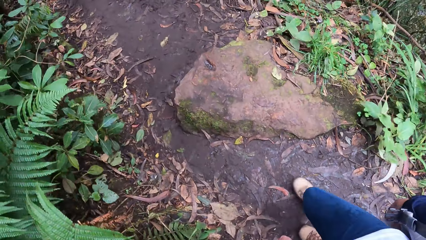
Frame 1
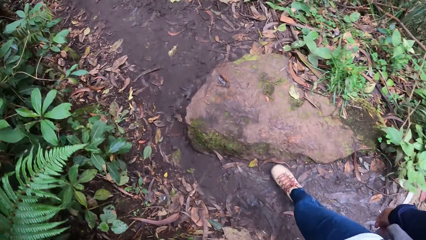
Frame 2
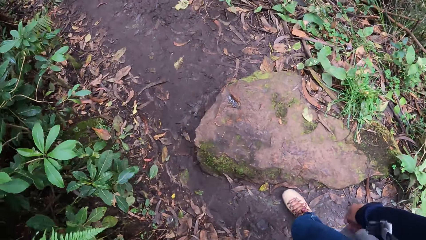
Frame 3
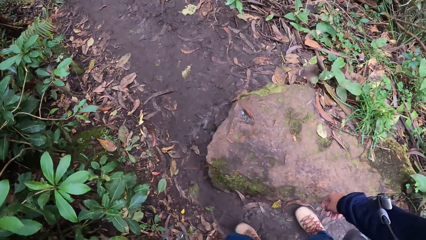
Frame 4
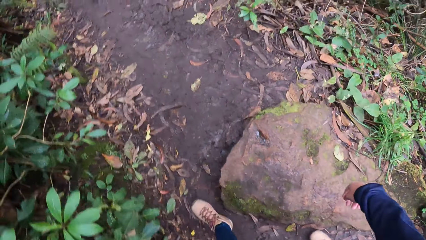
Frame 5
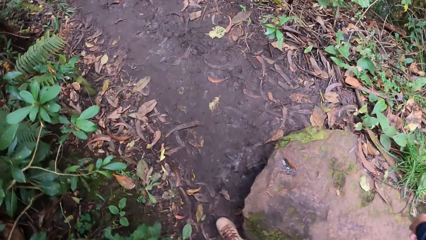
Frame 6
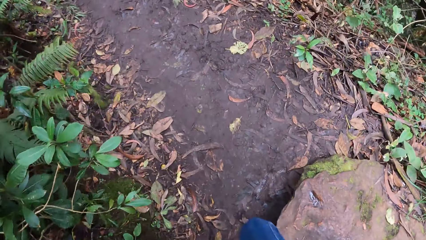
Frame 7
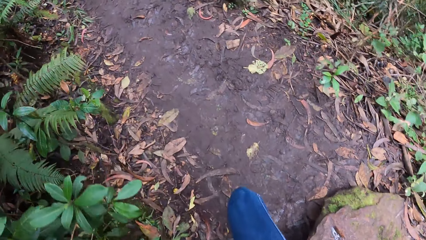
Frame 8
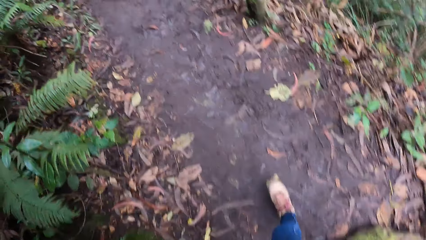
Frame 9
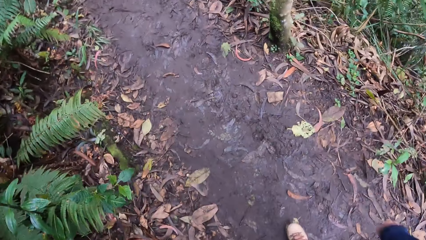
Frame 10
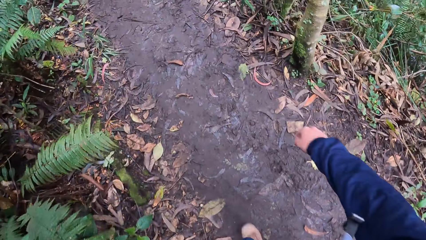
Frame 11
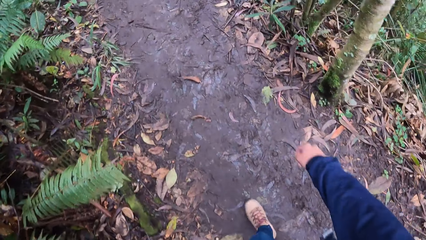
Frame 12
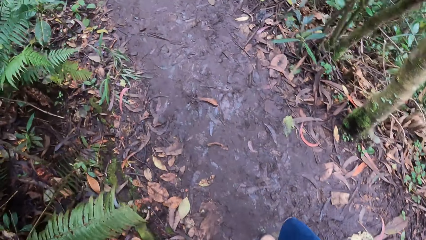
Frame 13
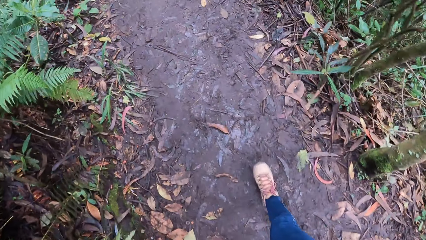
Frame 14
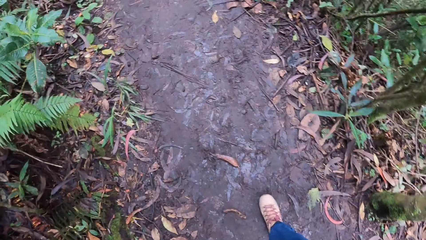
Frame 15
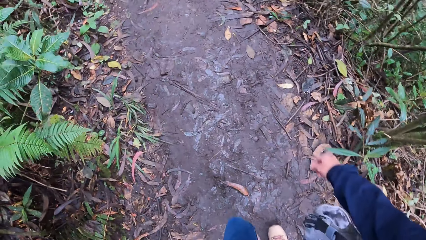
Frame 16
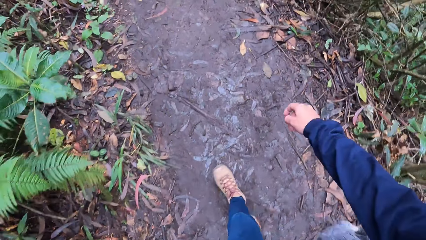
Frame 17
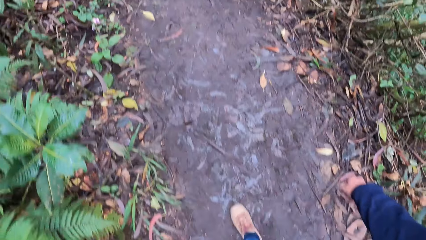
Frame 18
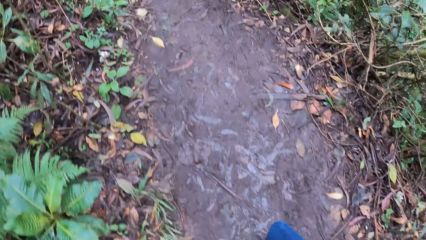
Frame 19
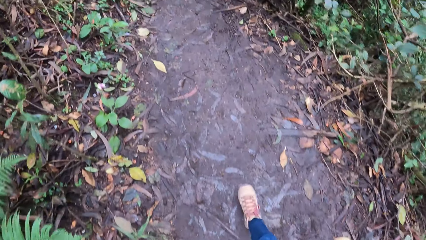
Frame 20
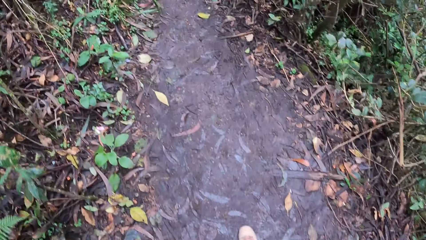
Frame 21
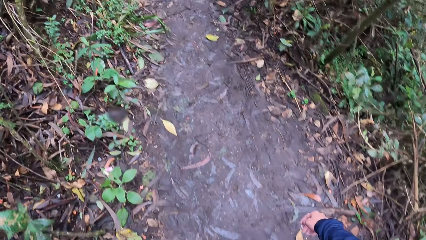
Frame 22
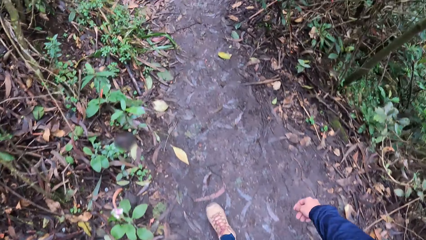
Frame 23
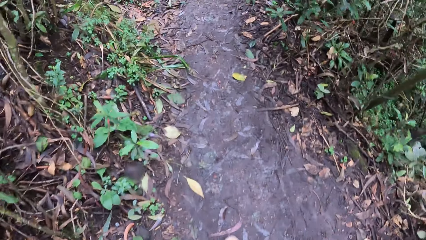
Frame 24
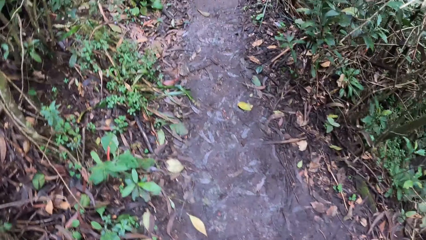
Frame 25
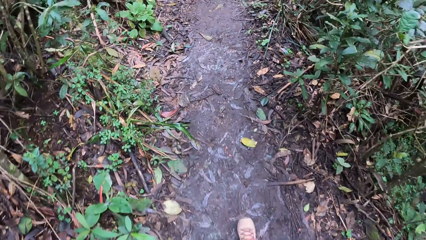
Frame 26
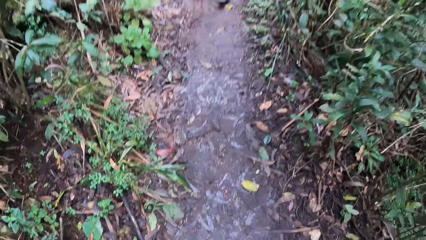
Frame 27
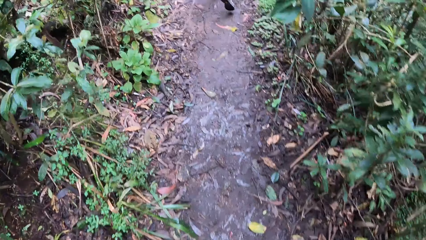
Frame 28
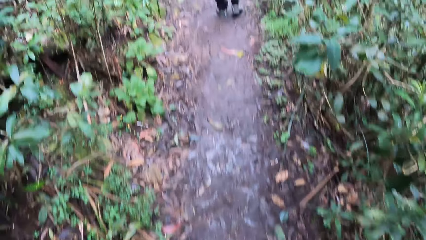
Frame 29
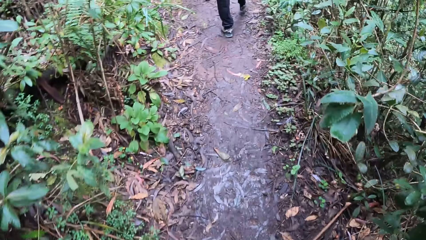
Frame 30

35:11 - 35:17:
The camera wearer walks around.

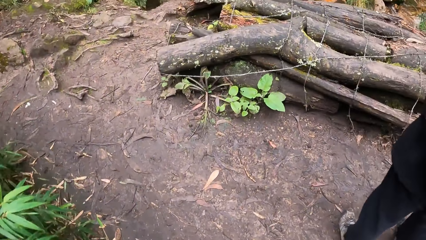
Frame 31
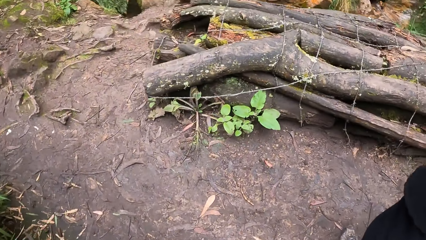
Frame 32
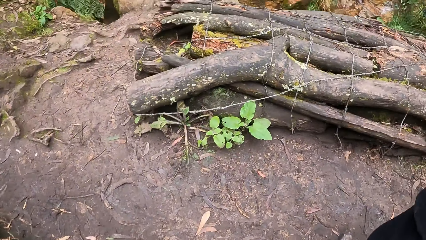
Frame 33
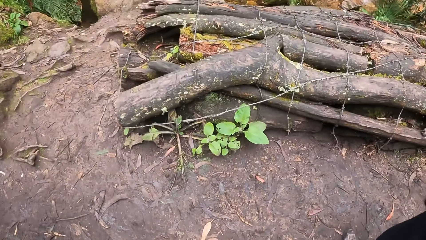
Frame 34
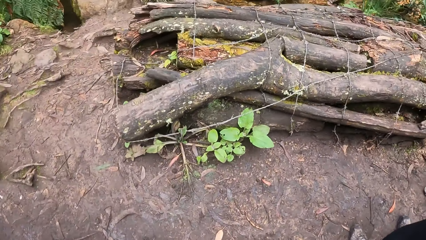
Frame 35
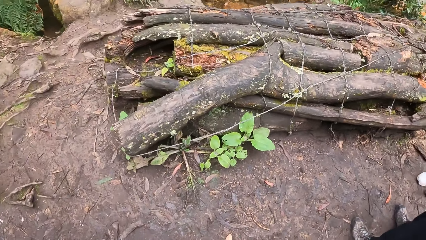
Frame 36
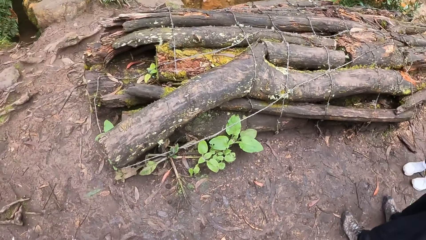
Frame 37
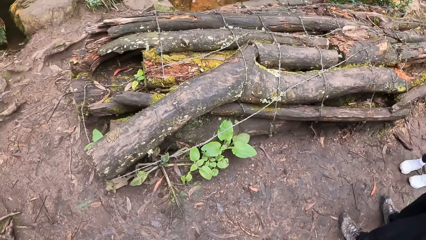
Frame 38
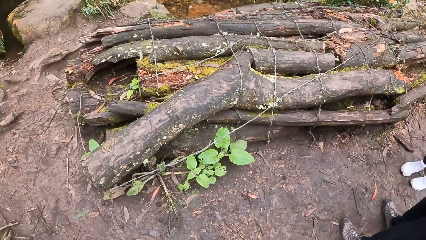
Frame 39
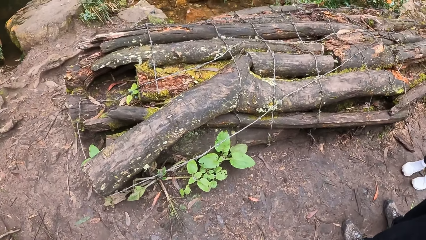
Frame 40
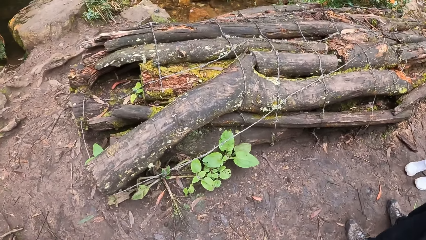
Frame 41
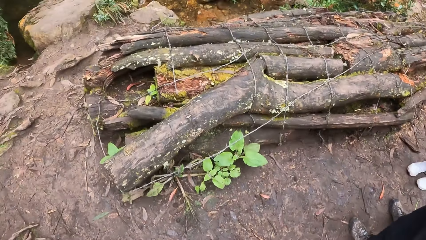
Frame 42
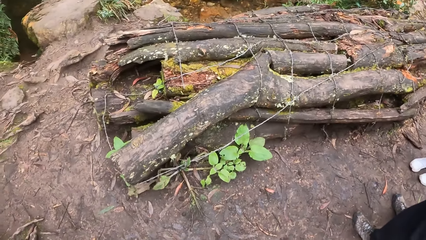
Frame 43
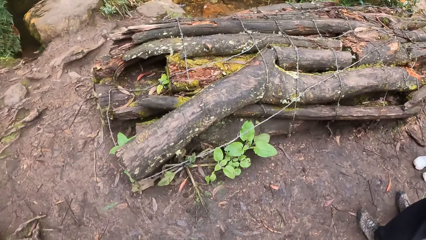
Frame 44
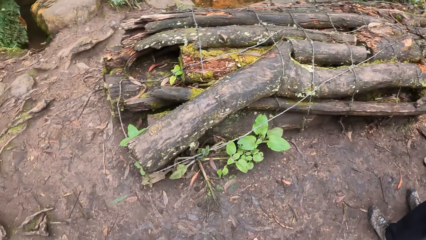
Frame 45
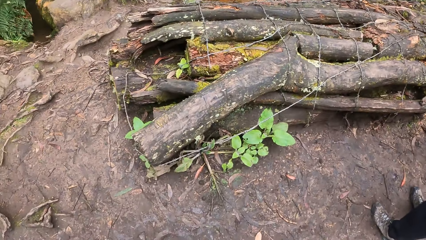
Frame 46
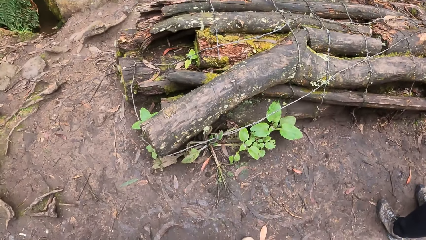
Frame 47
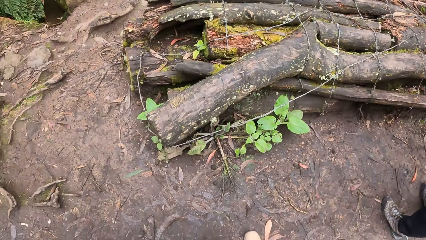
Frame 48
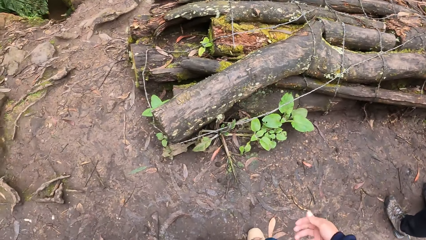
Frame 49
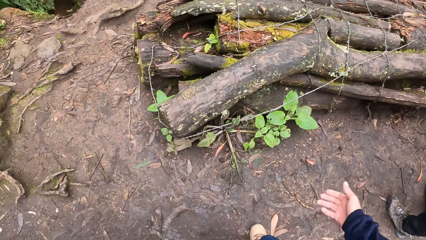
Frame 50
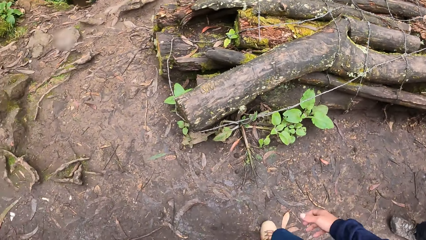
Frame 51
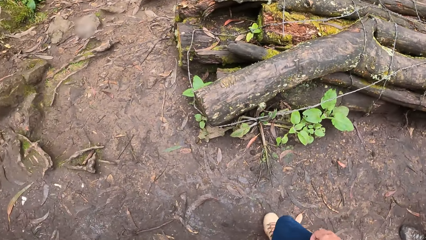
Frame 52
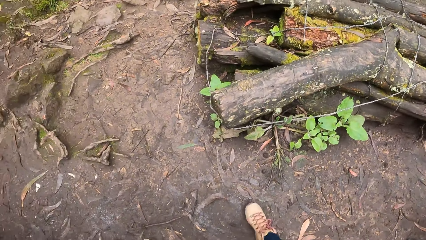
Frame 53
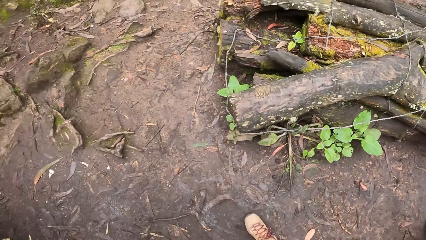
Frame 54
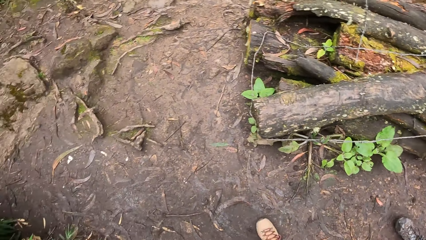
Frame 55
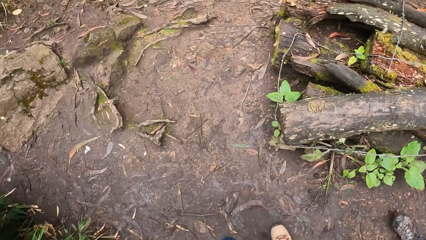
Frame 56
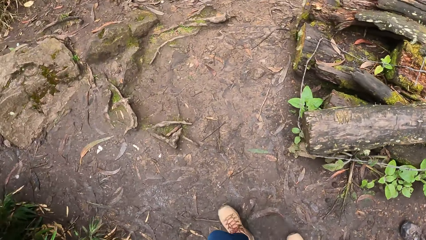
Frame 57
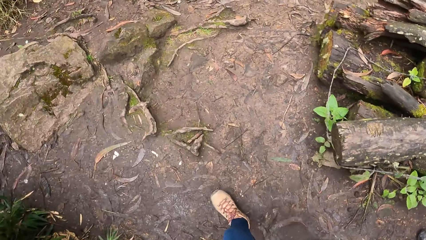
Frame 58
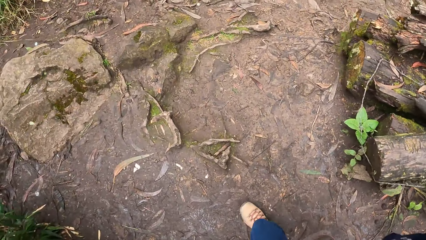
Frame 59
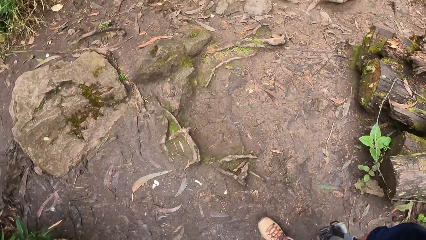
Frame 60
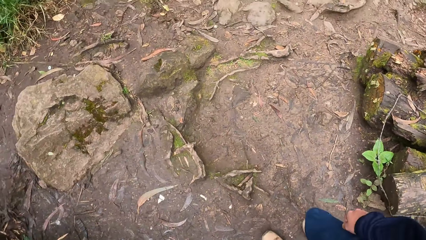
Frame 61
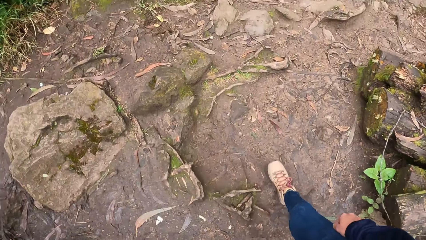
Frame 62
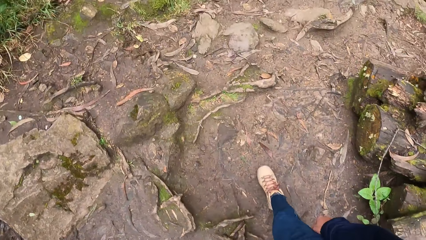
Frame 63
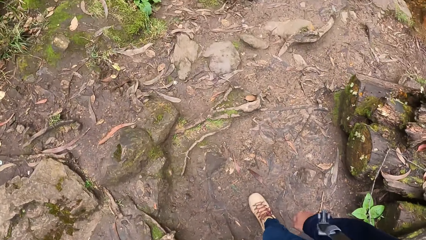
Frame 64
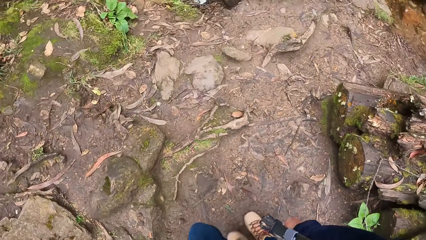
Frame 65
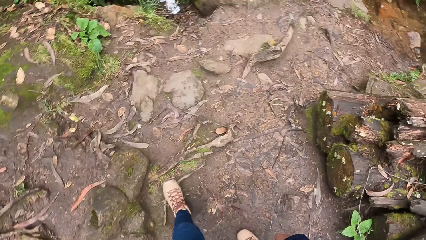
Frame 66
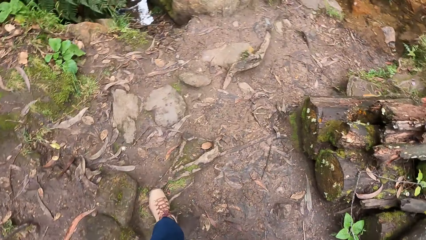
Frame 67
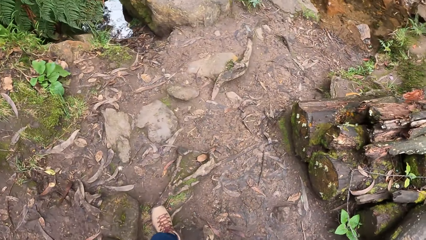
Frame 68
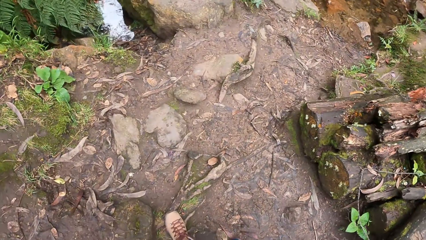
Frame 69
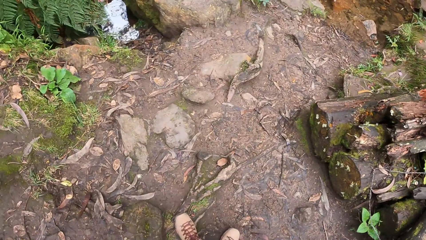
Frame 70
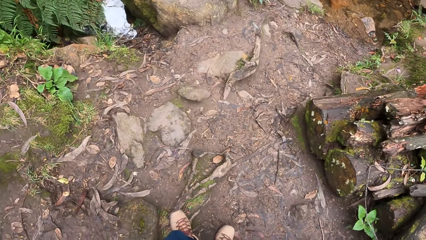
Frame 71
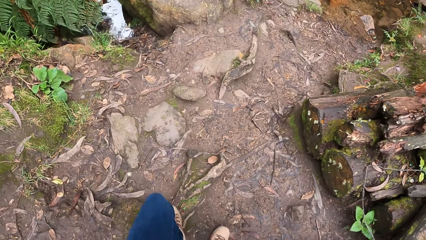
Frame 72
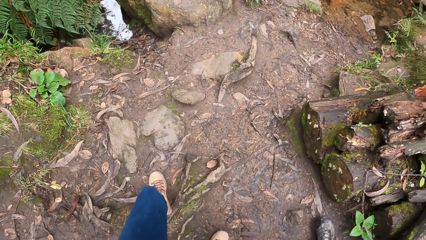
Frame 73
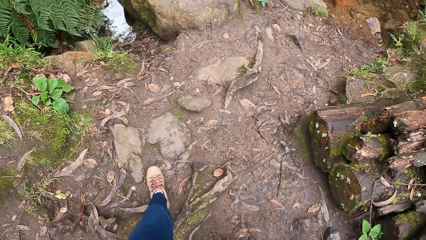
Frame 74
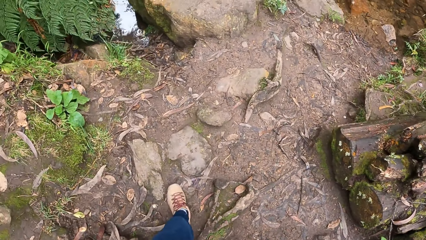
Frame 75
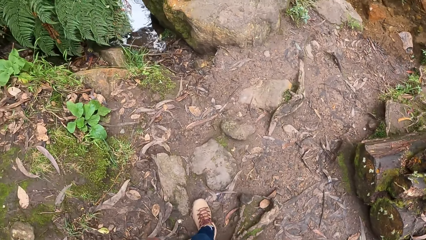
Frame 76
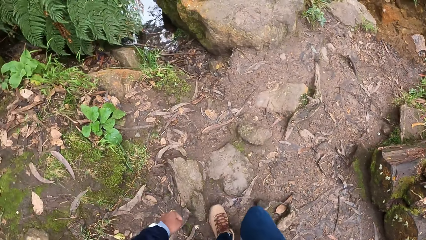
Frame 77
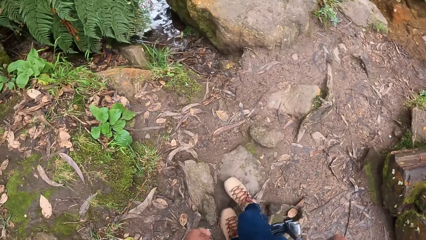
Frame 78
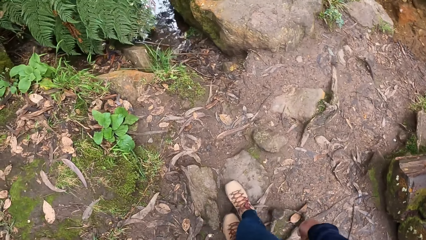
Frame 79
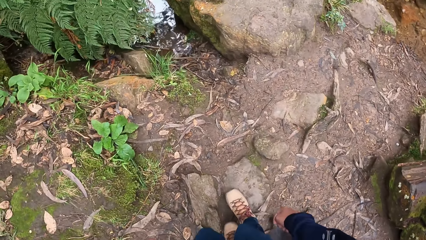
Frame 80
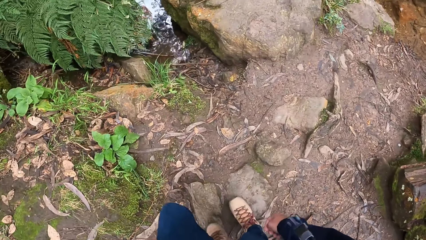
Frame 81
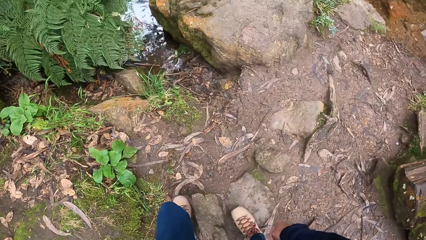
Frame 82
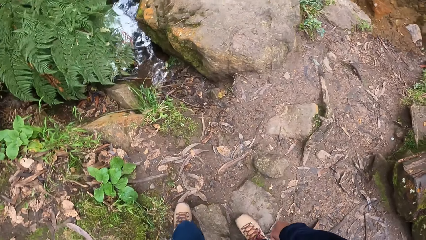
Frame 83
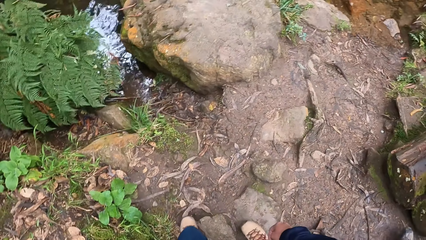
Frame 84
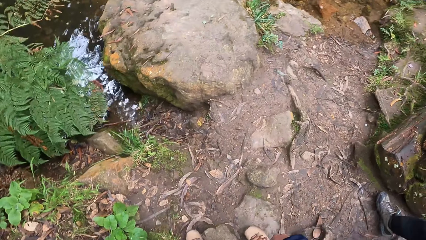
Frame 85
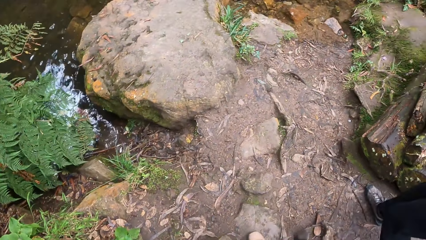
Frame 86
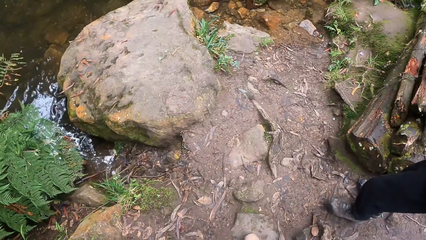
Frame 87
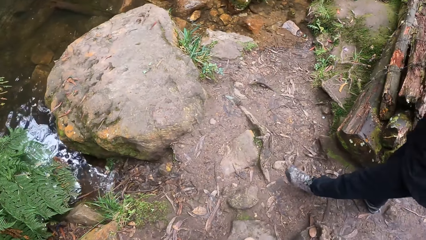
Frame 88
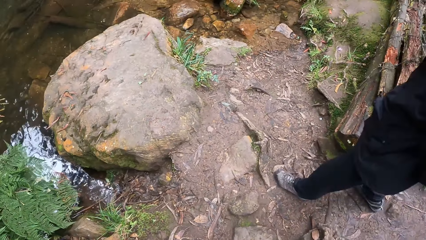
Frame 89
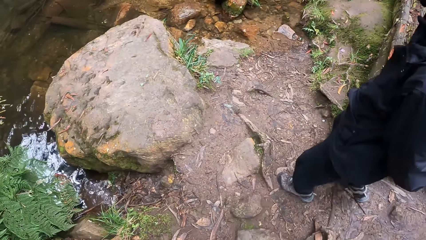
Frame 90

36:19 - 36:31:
The camera wearer stays by a log of wood on the floor. They look around the ground. They walk towards the stream.
